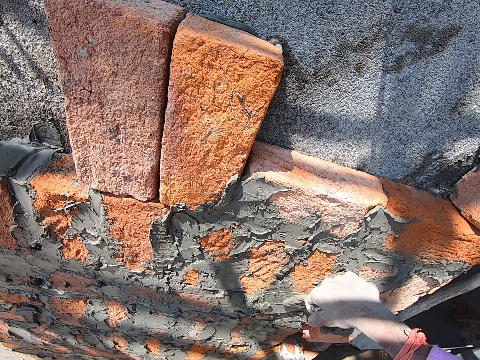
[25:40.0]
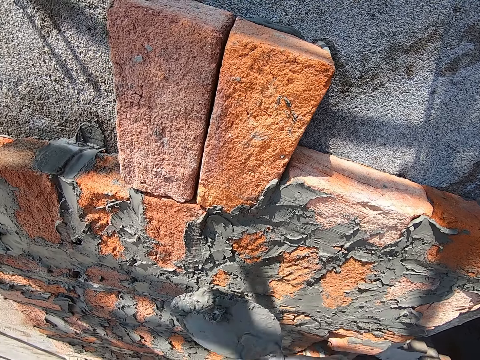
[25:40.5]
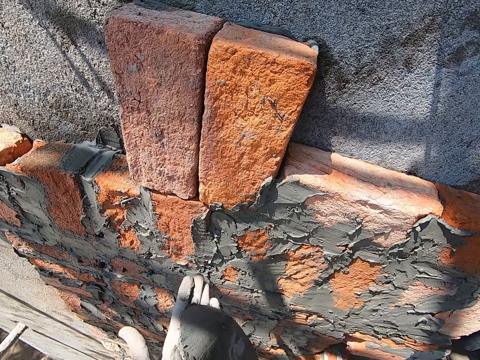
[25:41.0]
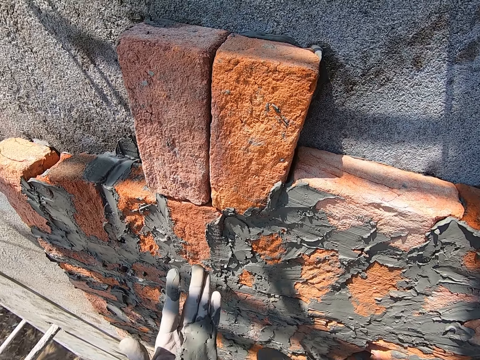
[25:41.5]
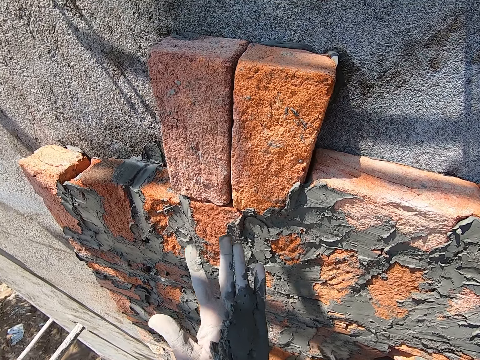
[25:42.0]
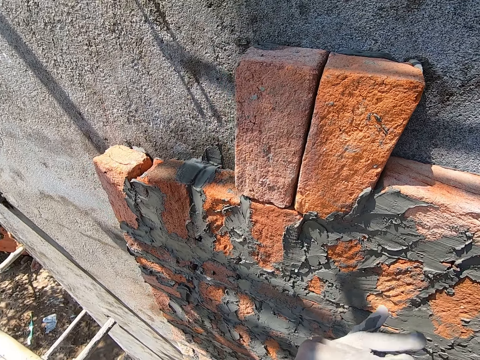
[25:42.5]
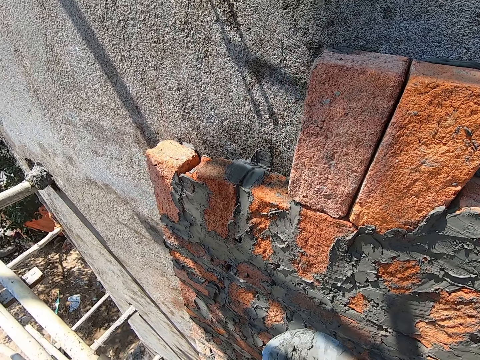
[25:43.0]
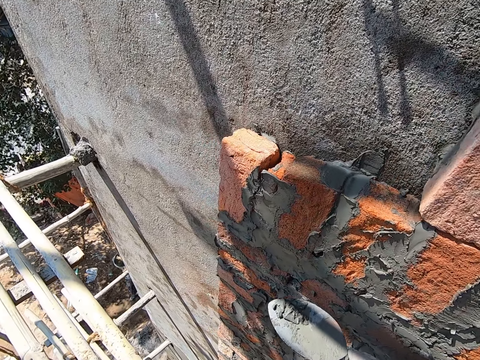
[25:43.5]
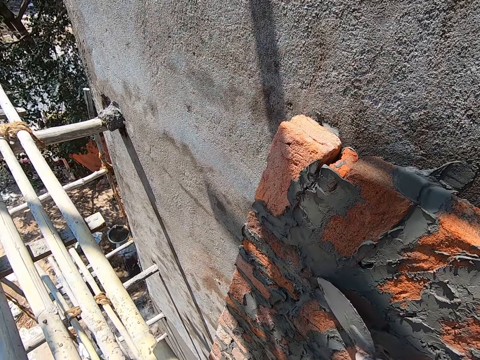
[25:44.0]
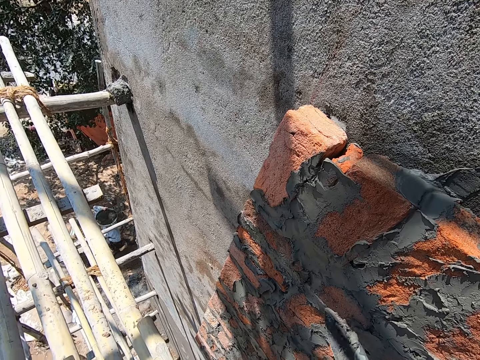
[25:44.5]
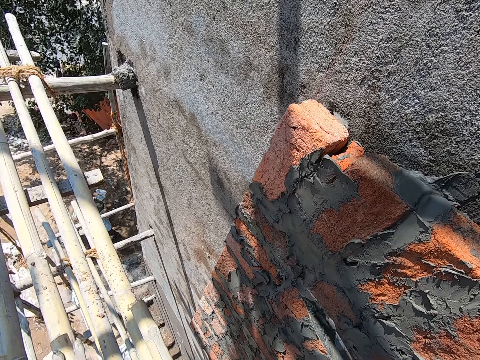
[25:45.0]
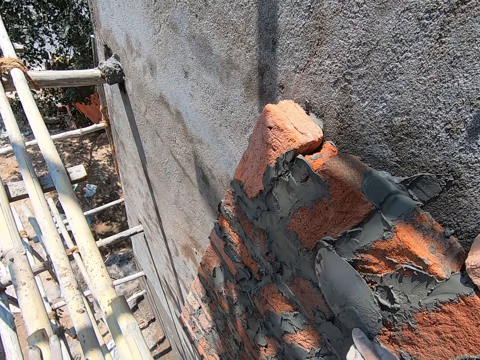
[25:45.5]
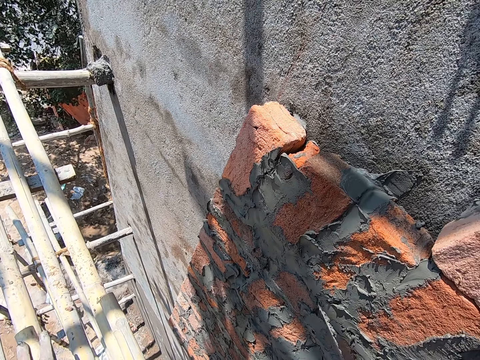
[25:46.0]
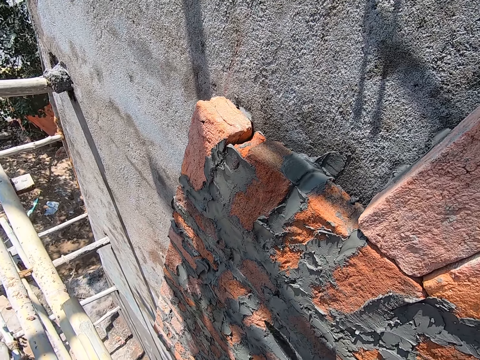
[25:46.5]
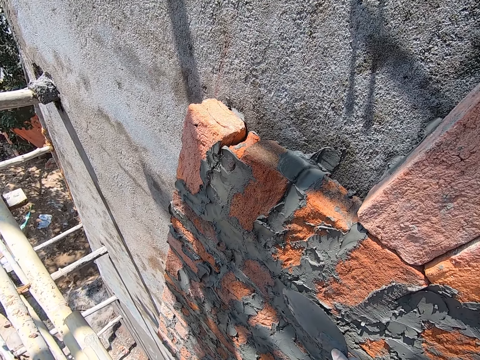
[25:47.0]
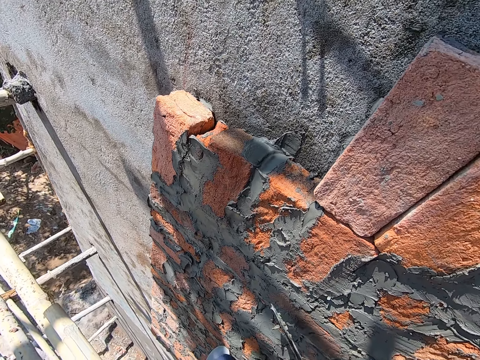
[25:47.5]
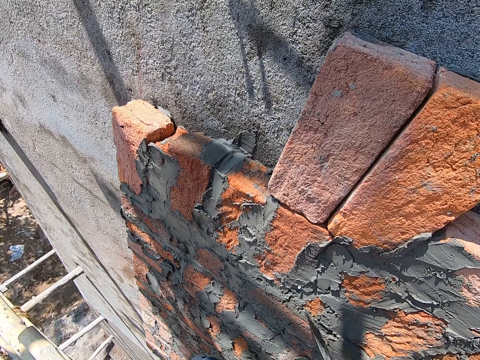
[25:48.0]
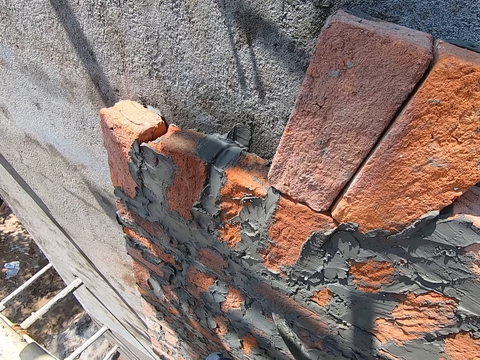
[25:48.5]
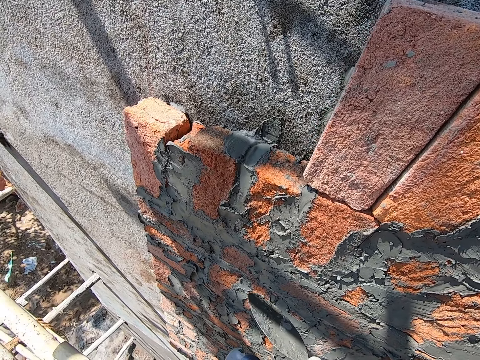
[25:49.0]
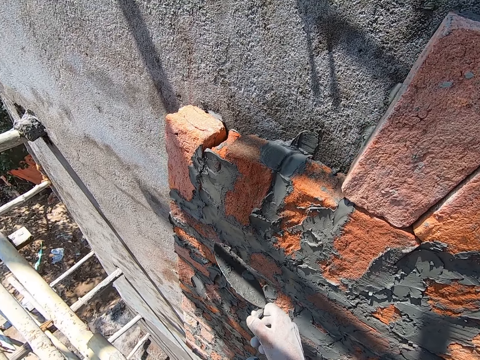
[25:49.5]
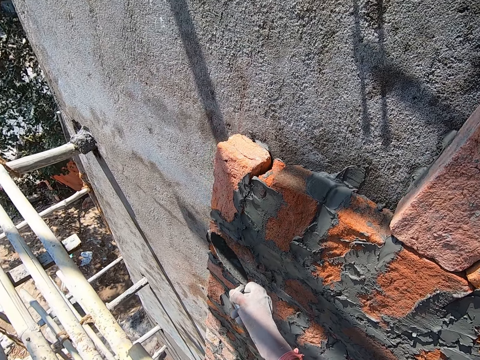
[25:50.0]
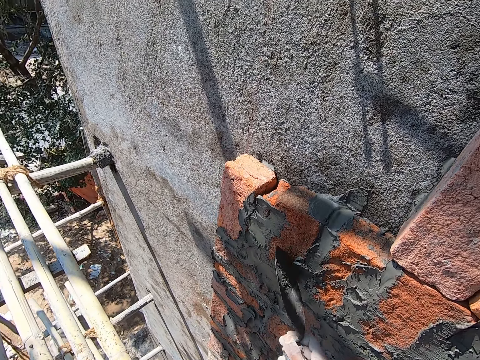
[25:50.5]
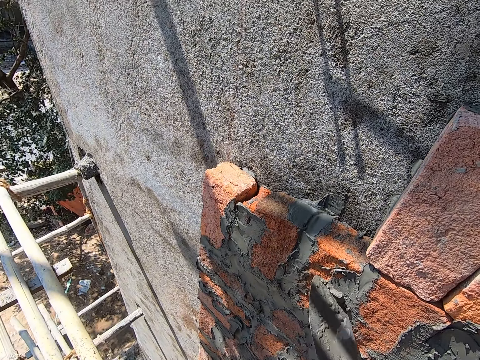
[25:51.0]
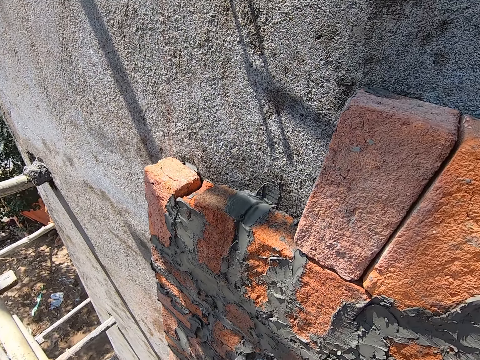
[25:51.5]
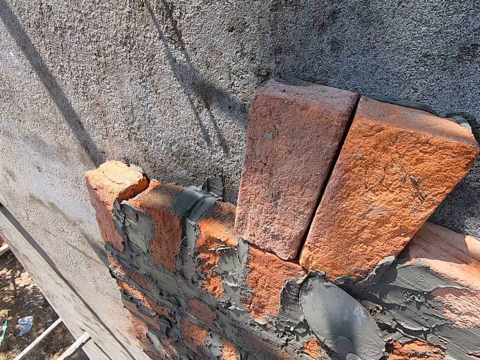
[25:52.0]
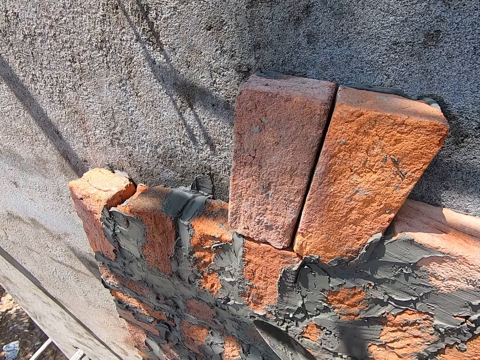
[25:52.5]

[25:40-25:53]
The camera wearer pours cement on his left hand with the trowel in his right hand. He scoops the cement from his left hand with the trowel in his right hand. He pours the cement on the wall with the trowel in his right hand.

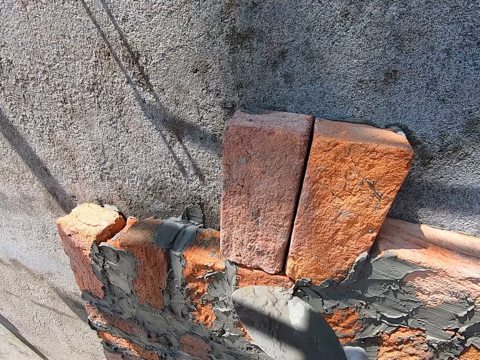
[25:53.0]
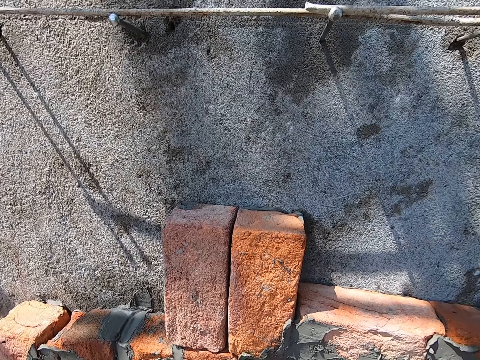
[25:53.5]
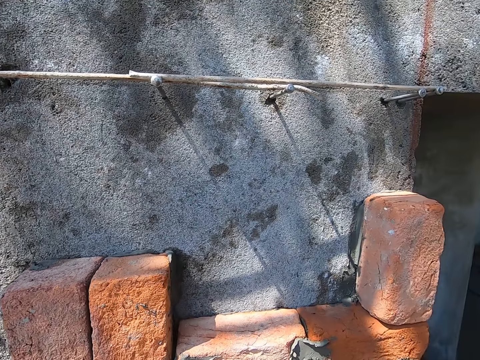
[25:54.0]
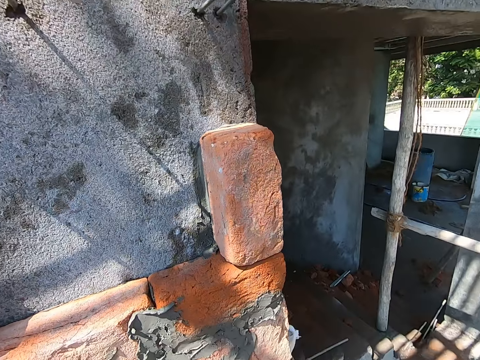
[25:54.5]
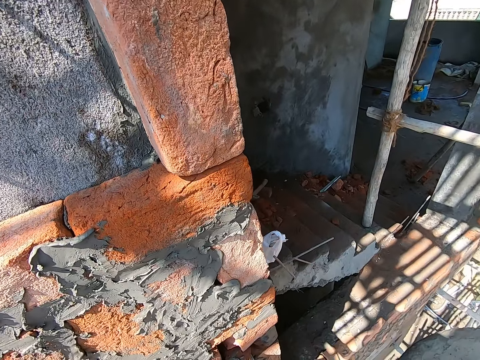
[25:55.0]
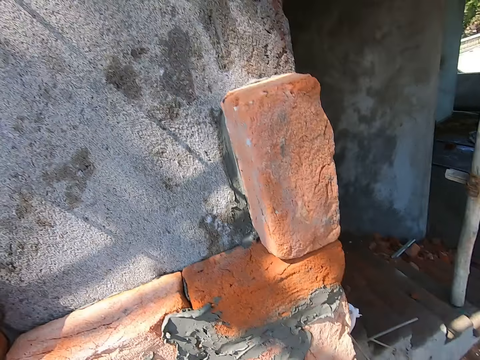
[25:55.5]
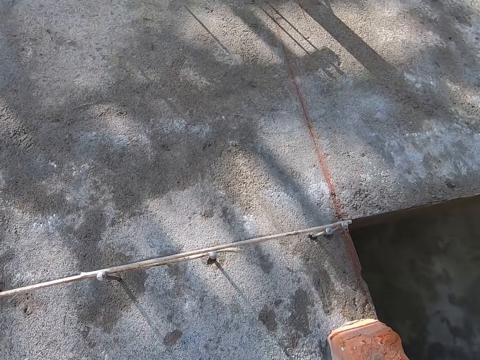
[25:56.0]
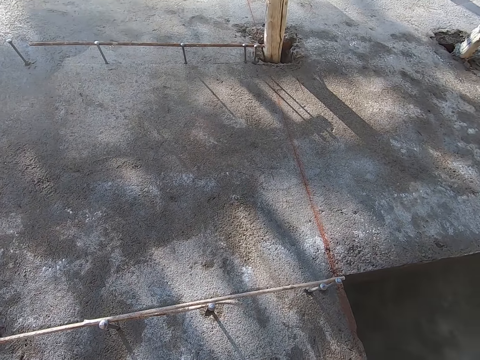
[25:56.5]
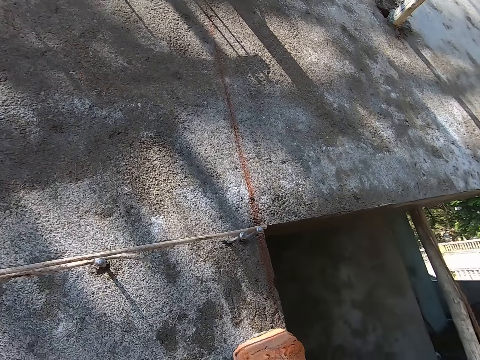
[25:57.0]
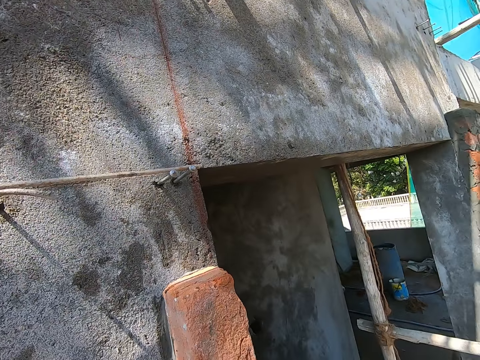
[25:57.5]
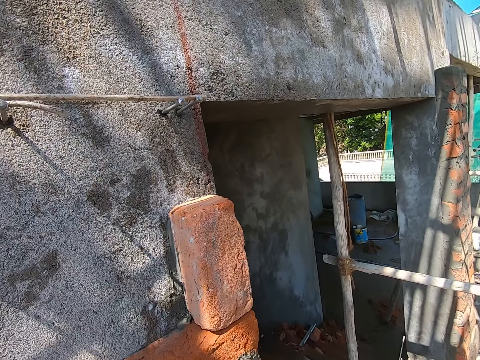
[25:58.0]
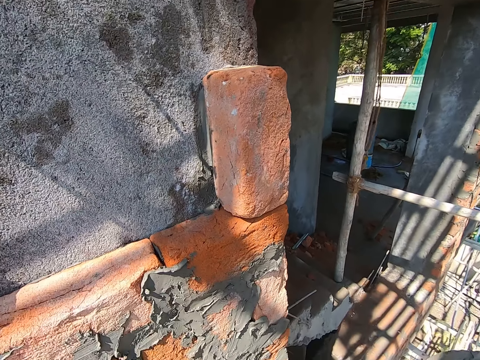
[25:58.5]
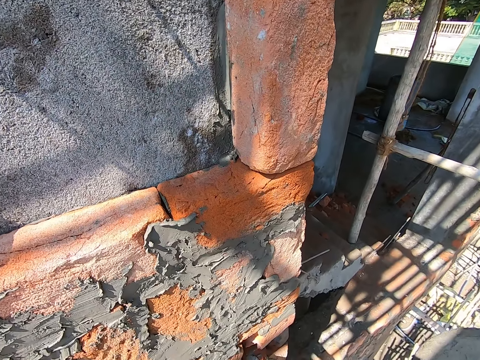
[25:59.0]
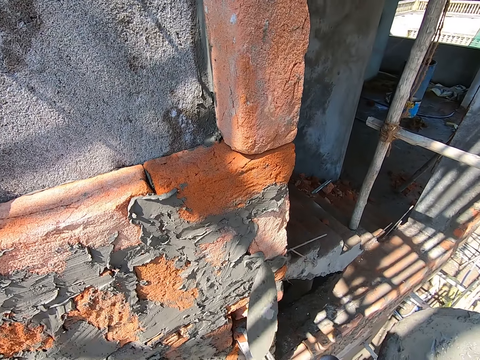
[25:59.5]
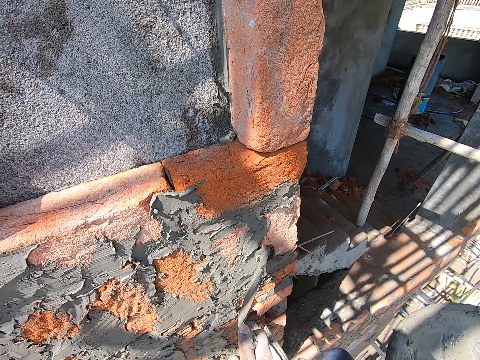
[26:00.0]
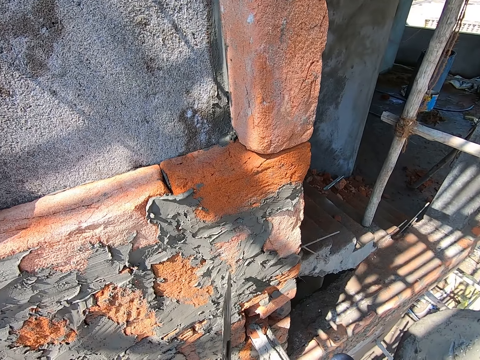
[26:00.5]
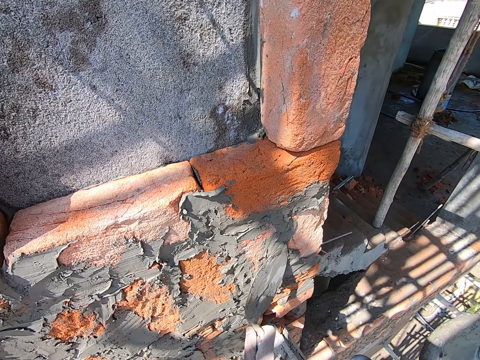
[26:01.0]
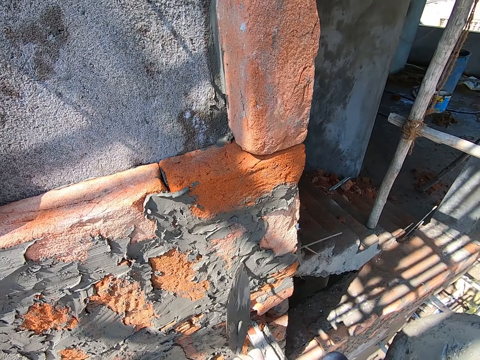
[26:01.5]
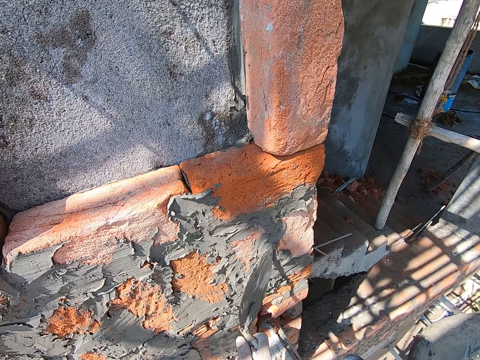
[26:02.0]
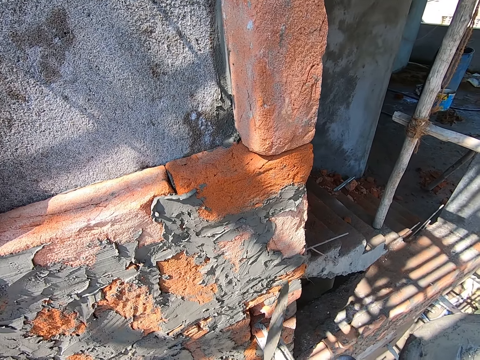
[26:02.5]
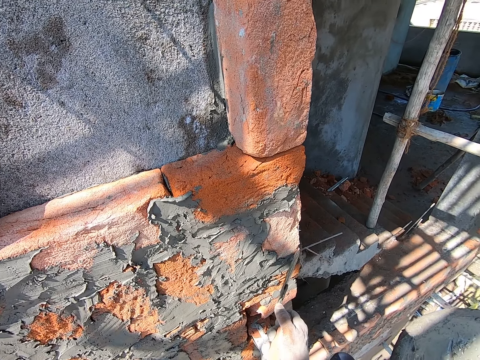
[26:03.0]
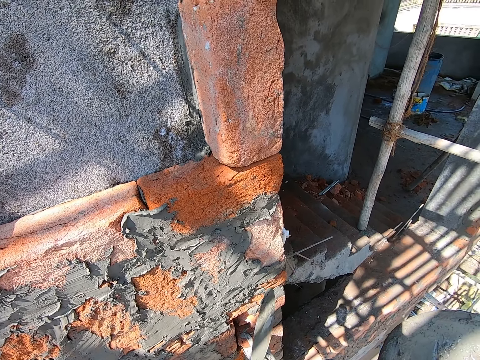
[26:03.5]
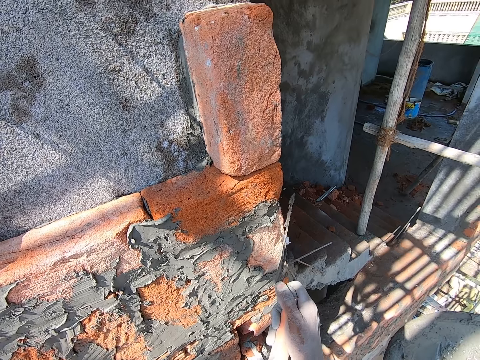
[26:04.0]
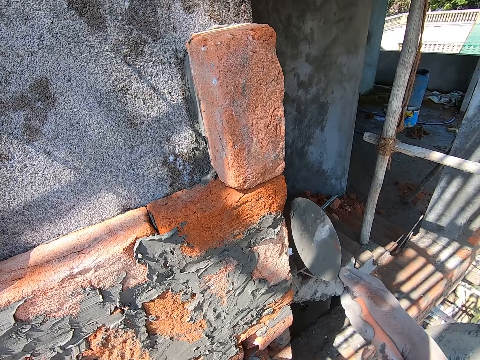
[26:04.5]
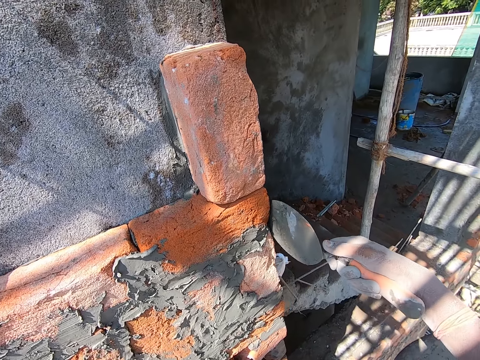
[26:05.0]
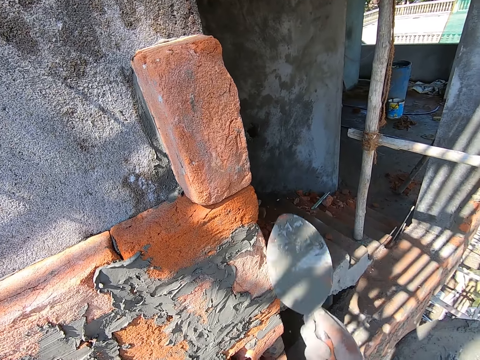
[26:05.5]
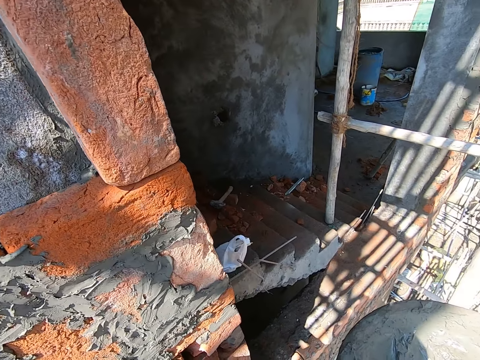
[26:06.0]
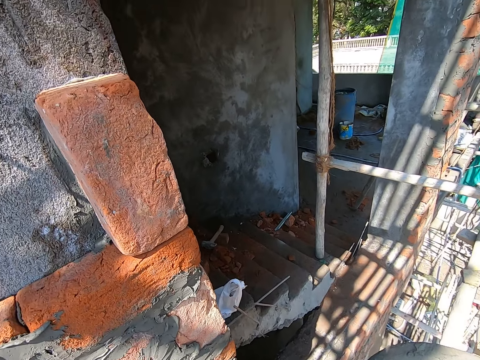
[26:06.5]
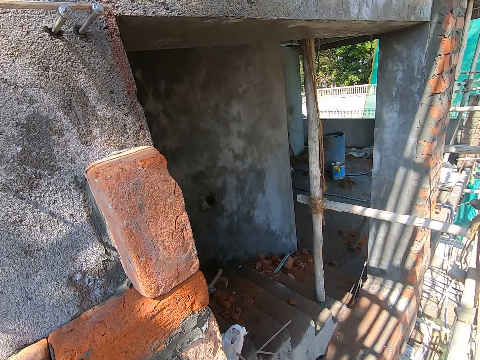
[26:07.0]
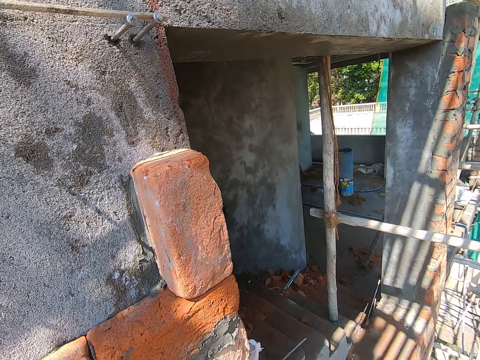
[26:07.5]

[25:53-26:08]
The camera wearer looks at the wall. He rubs the wall with the trowel in his right hand. He applies concrete on the bricks.
